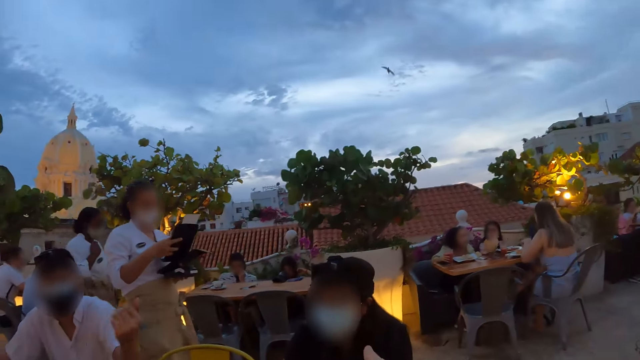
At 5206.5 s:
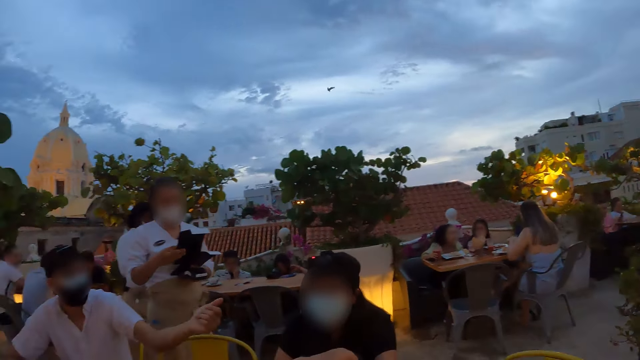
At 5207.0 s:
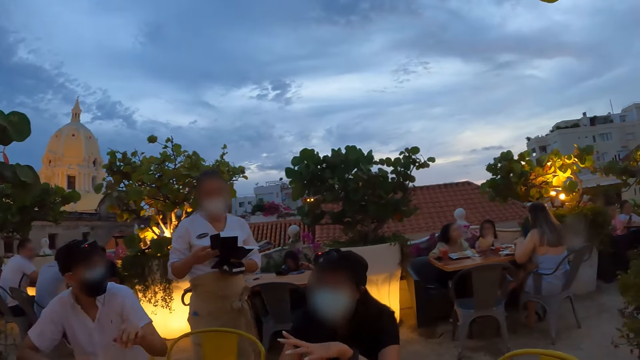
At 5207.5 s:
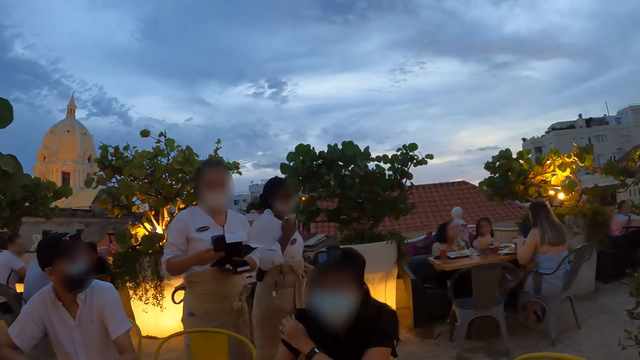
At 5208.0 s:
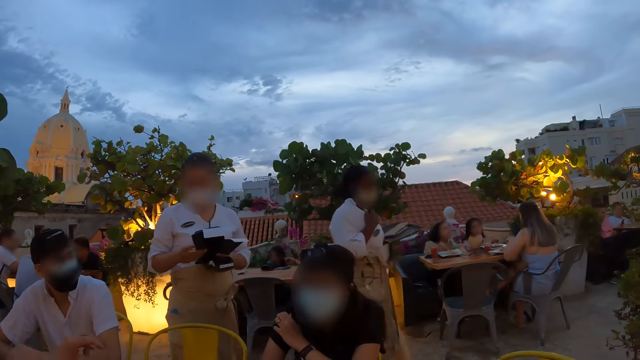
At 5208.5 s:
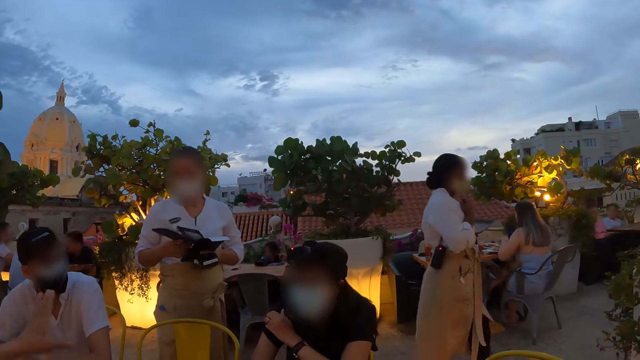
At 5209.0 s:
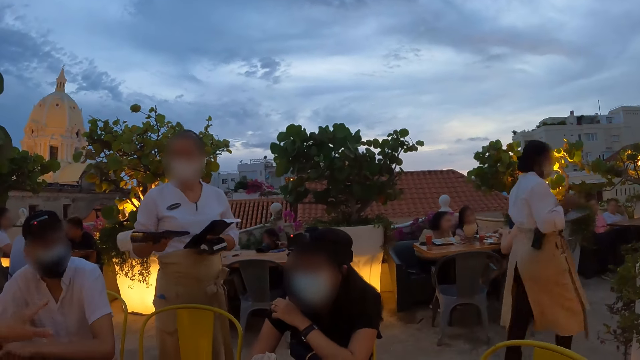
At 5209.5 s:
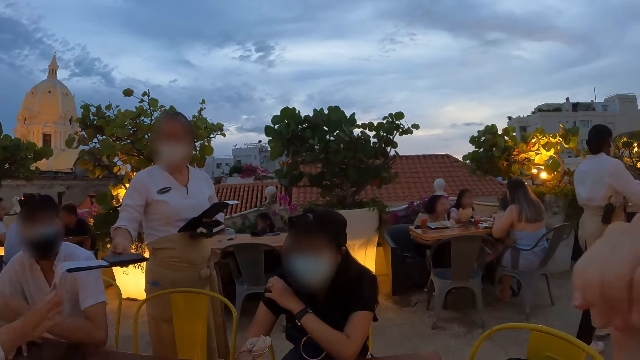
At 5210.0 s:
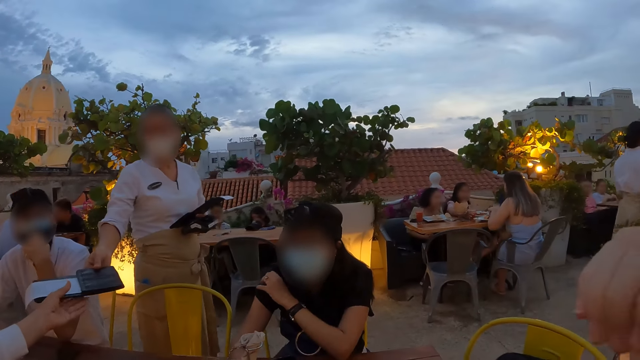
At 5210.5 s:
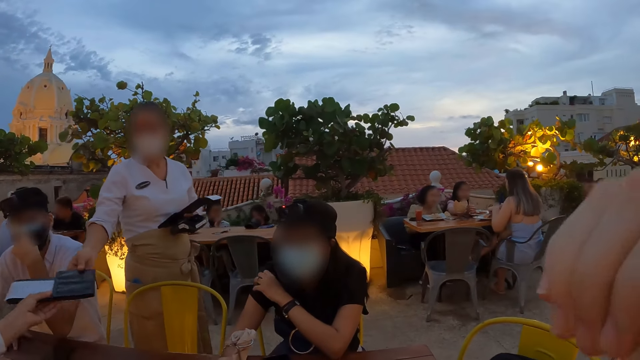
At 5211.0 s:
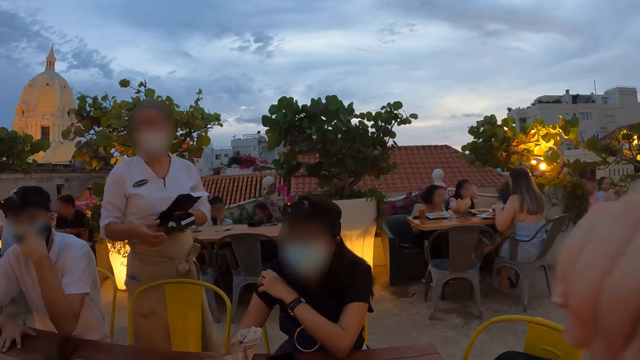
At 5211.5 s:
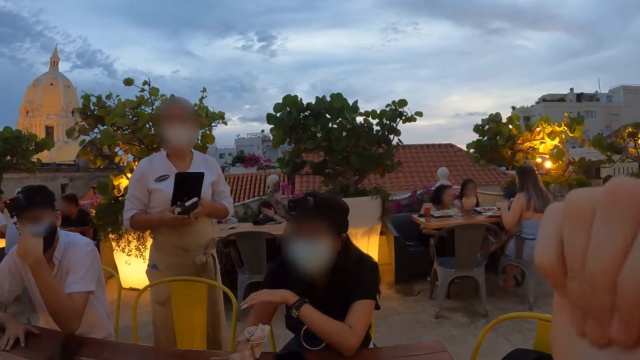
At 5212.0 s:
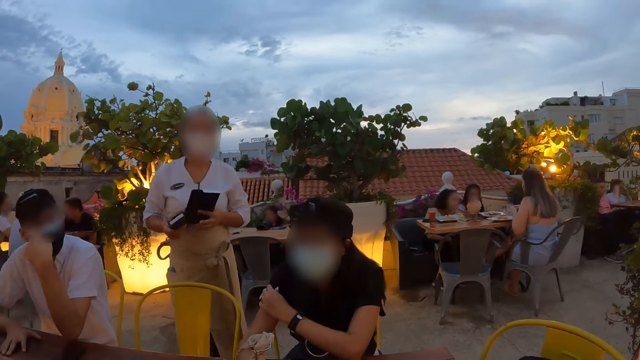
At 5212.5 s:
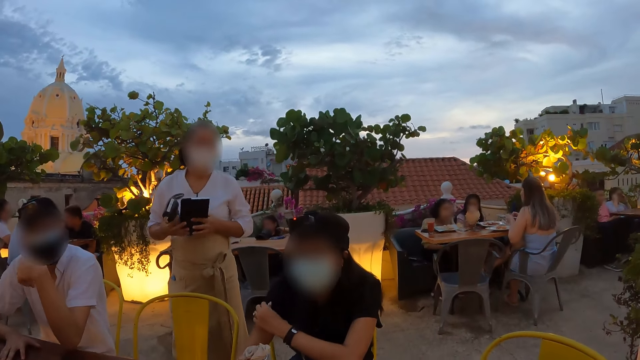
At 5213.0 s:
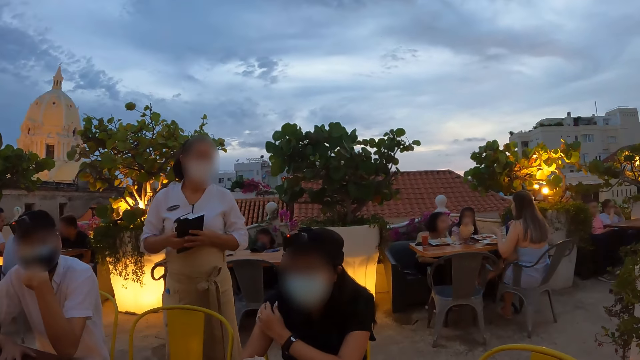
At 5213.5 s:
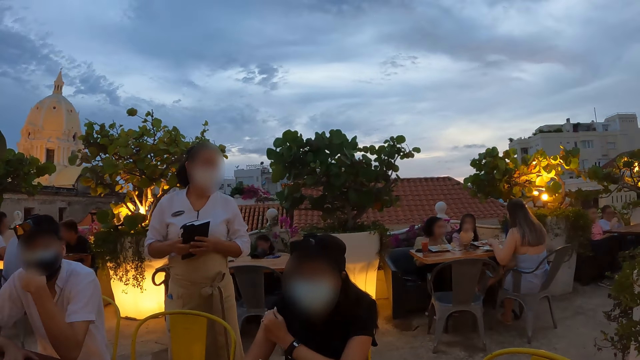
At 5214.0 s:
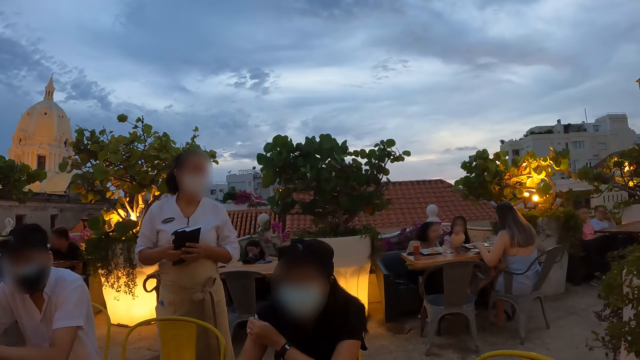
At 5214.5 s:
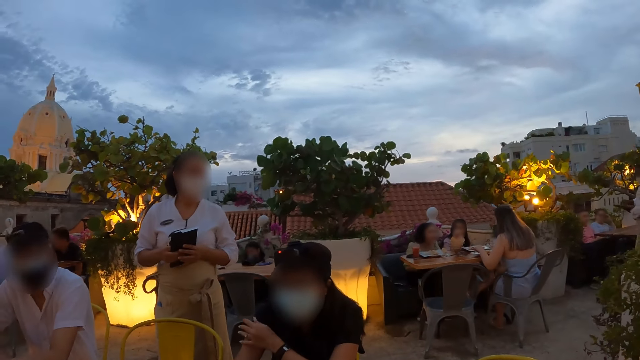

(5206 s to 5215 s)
The woman scratches her right arm with her left hand. The waitress gives another woman the bill holder with her right hand. The camera wearer waves his hands. The waitress picks up the POS system with her right hand from her left hand.

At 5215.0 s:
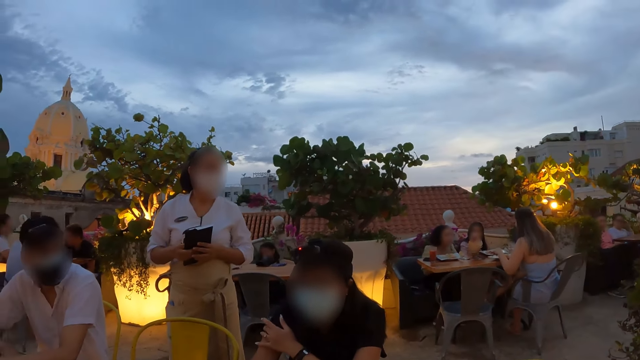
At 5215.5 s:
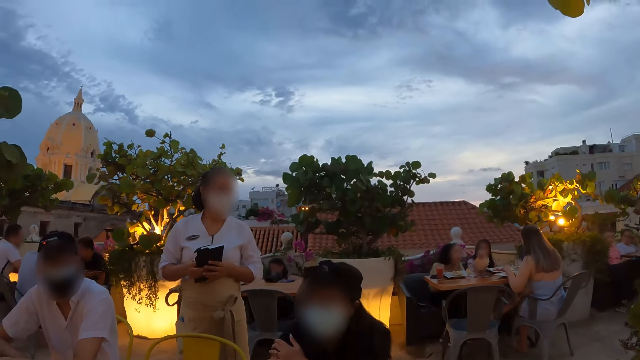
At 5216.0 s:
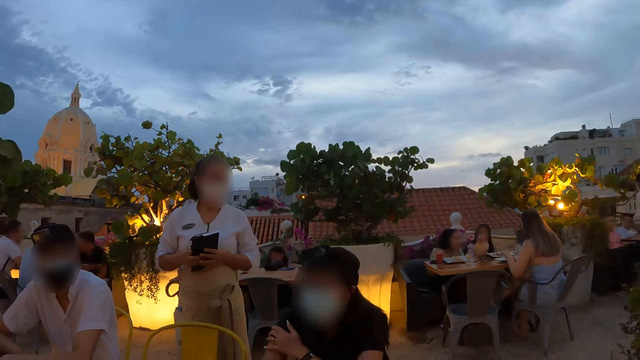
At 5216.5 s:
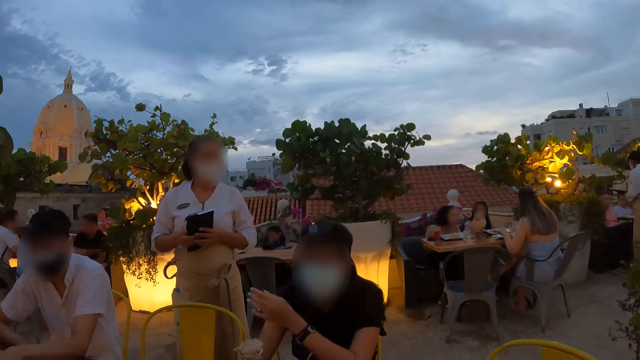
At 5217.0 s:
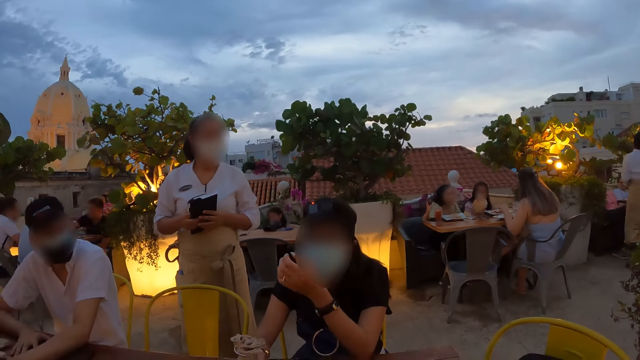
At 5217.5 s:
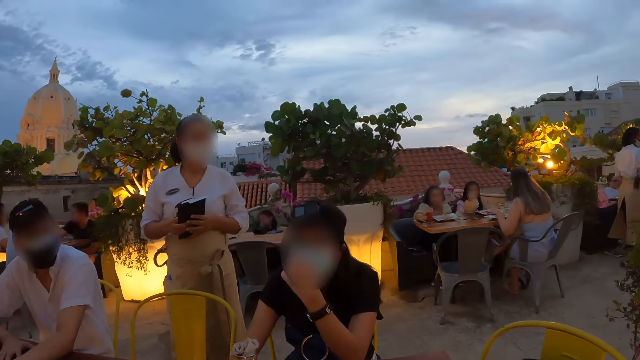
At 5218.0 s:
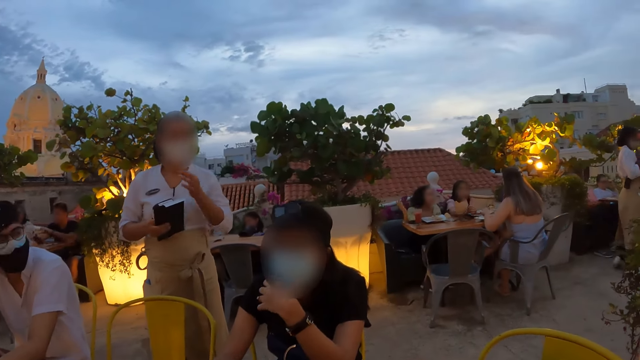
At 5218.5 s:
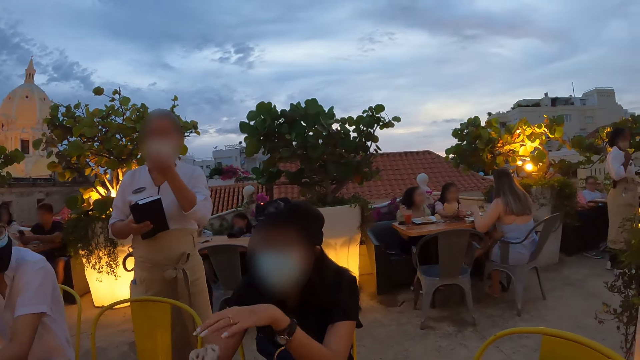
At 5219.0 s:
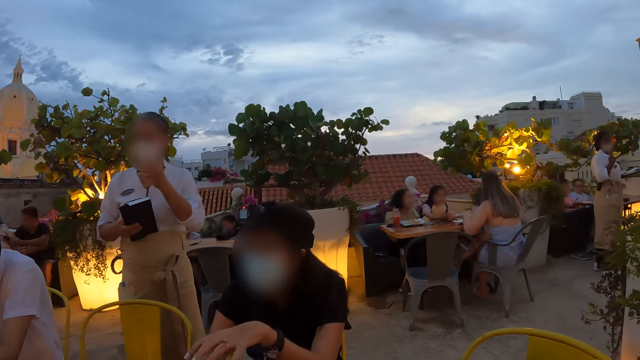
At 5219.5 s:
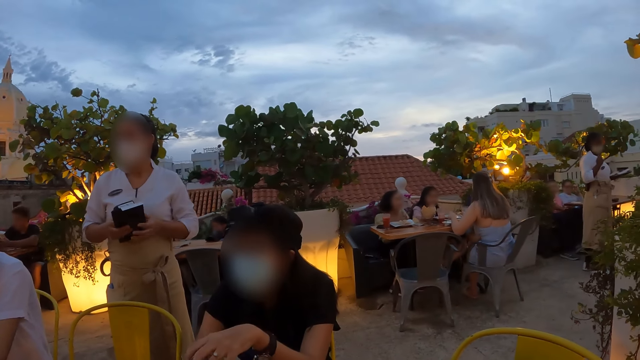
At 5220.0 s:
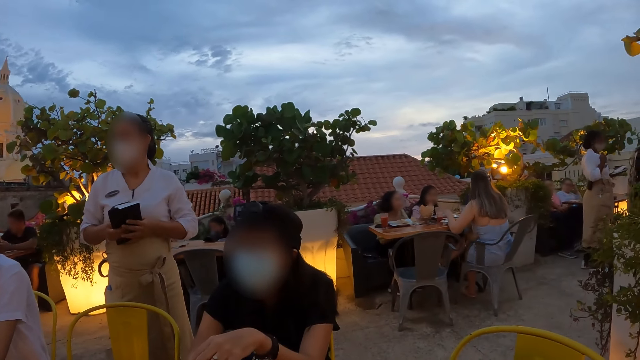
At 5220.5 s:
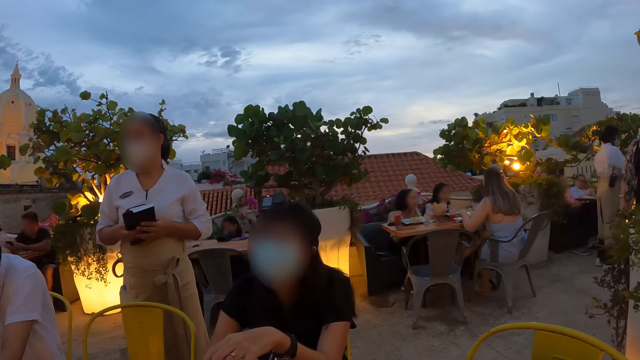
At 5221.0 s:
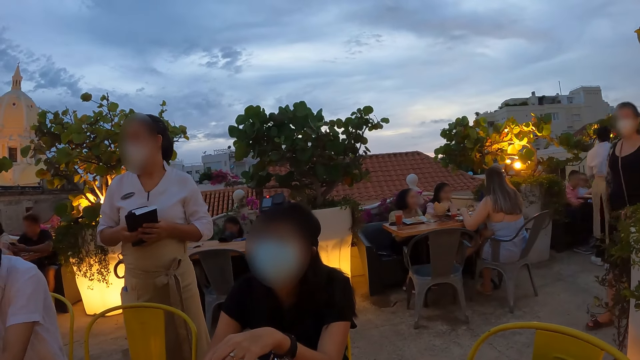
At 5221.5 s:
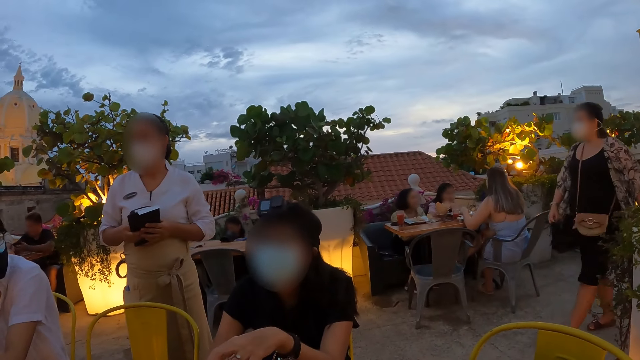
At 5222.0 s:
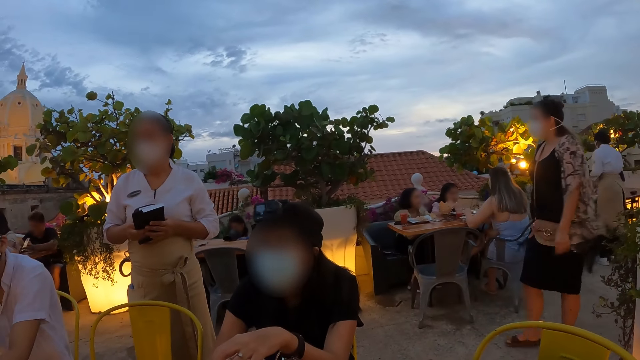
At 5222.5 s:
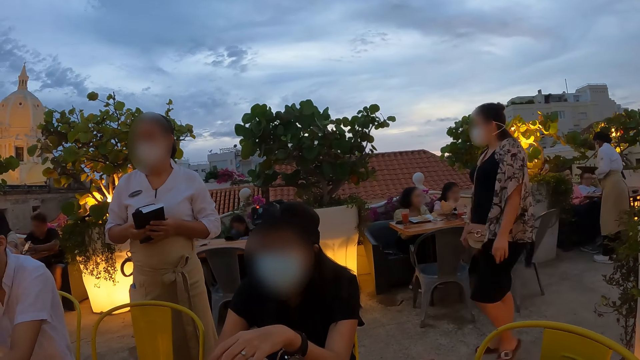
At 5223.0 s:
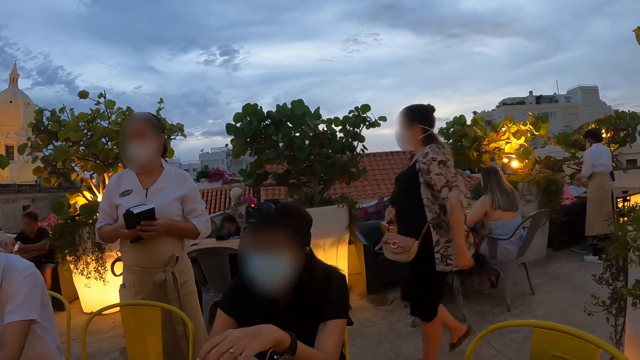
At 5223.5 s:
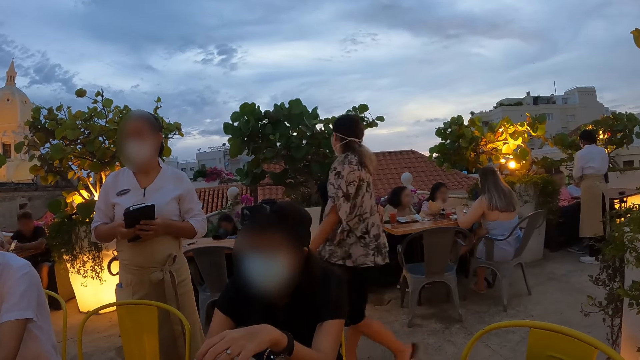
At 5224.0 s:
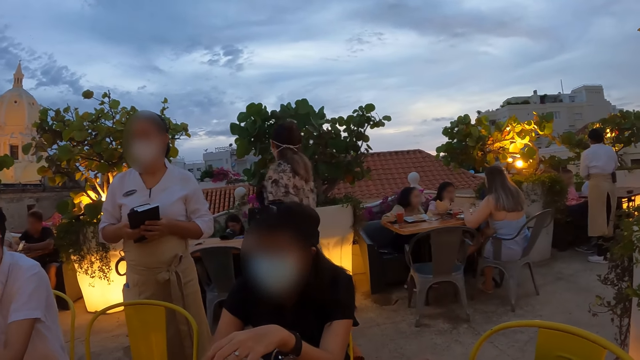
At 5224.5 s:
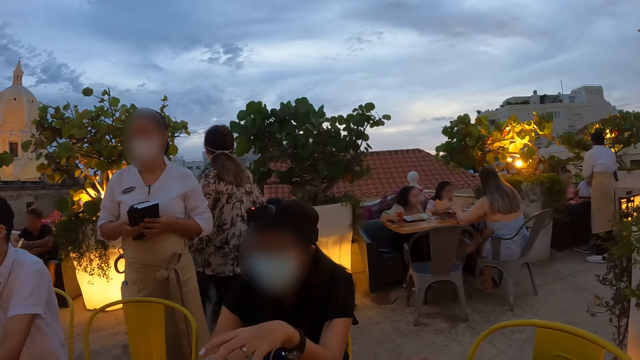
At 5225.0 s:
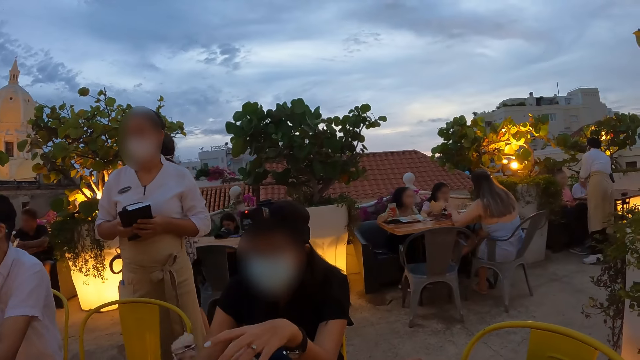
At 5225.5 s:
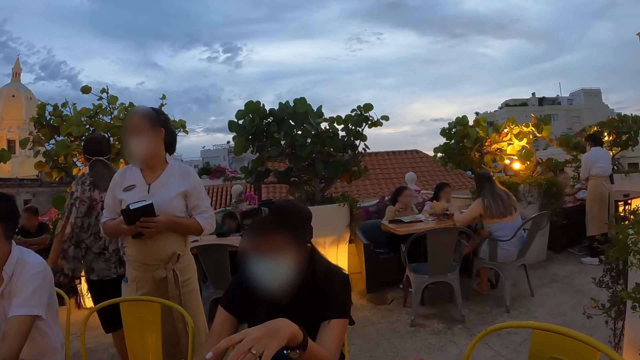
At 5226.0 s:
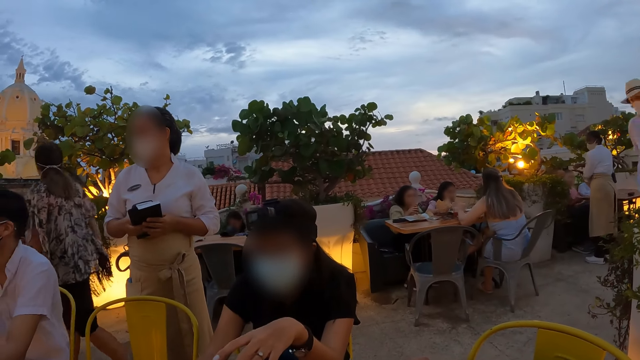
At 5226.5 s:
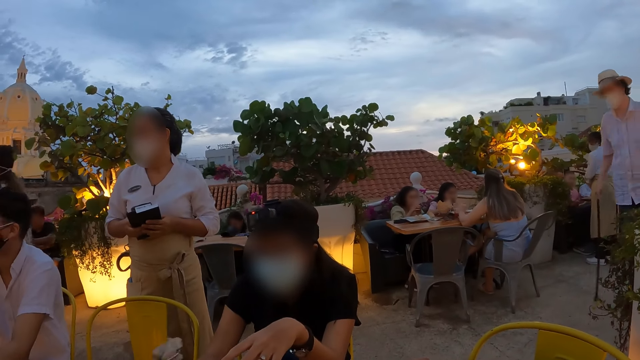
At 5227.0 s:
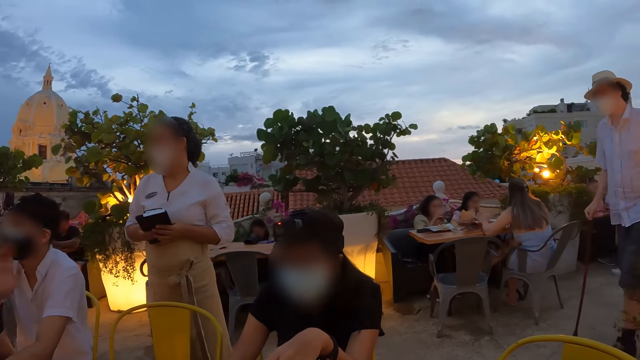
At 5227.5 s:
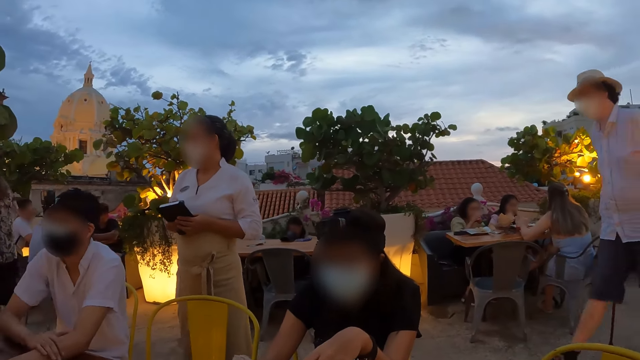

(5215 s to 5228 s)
The camera wearer looks at the people.
